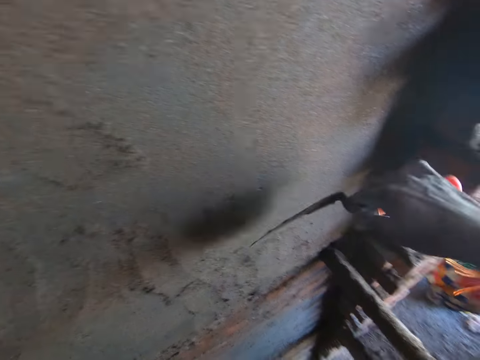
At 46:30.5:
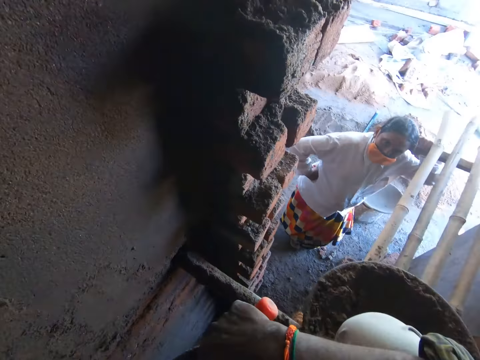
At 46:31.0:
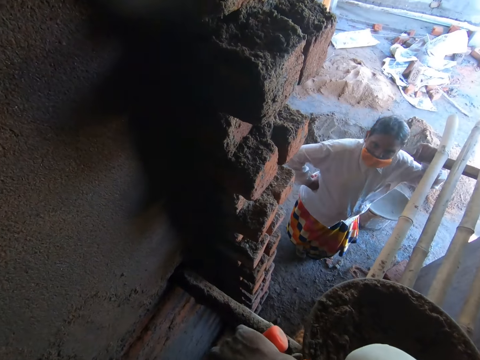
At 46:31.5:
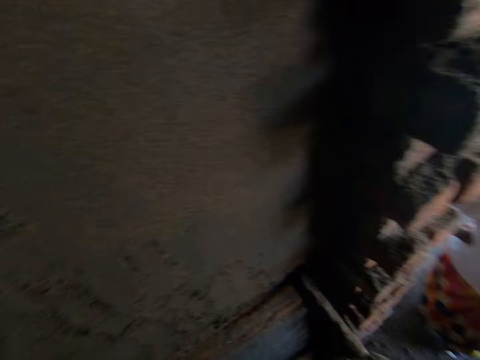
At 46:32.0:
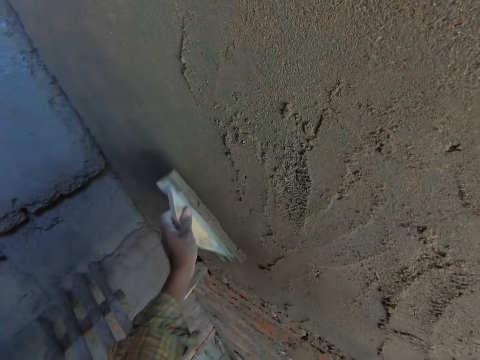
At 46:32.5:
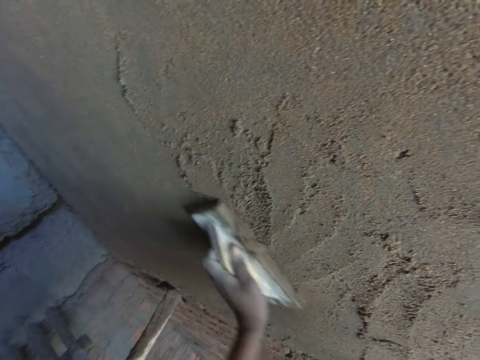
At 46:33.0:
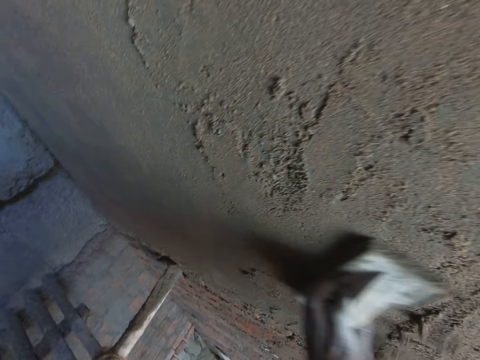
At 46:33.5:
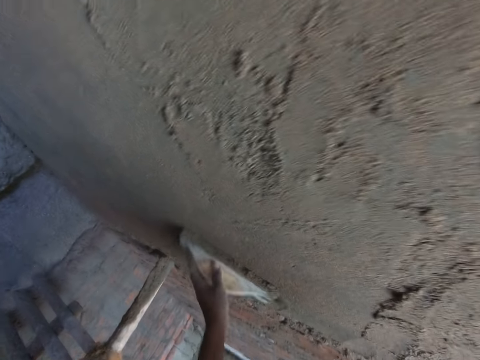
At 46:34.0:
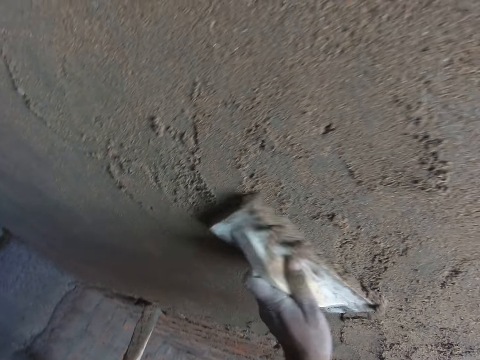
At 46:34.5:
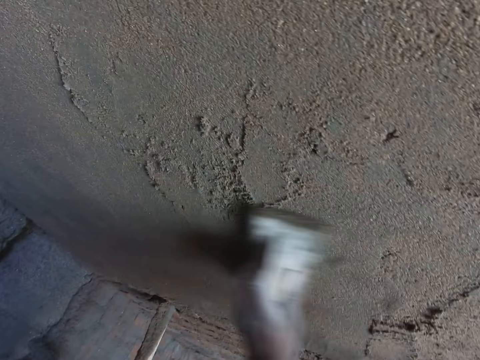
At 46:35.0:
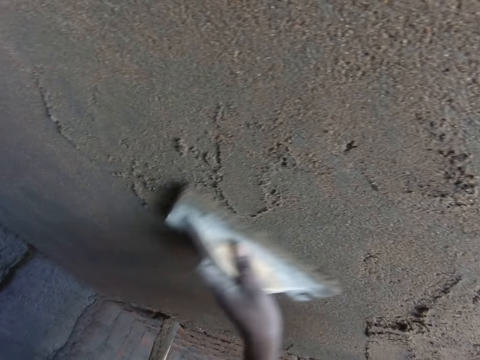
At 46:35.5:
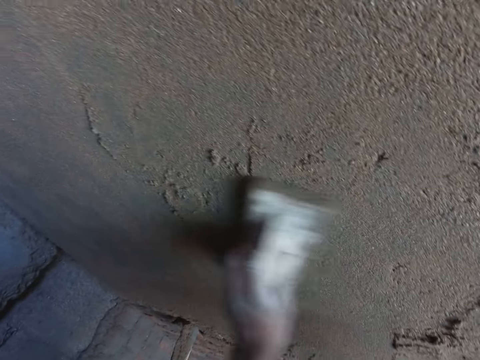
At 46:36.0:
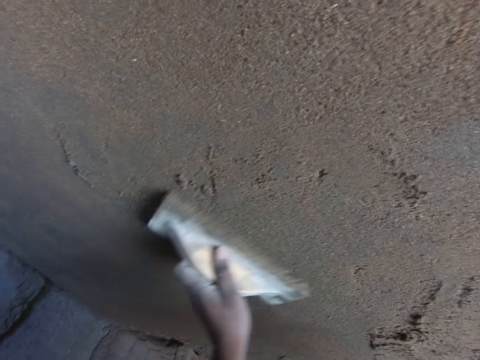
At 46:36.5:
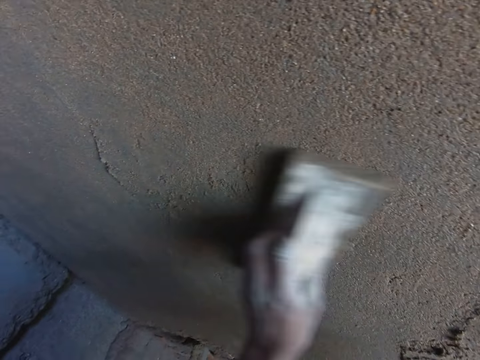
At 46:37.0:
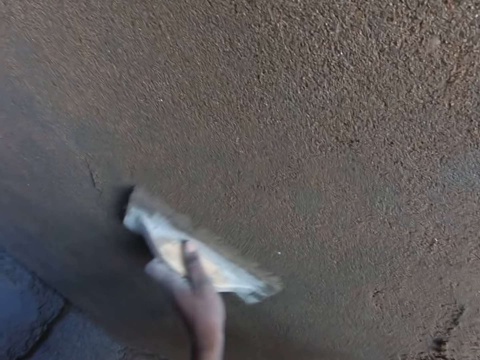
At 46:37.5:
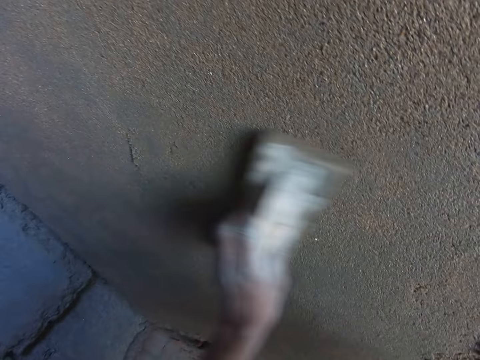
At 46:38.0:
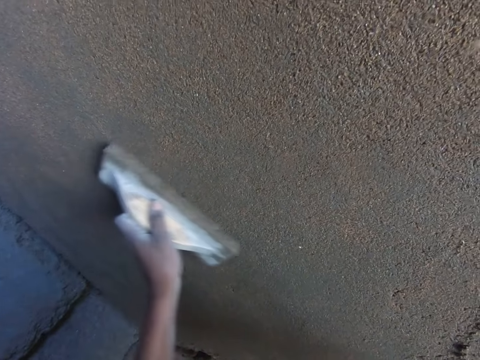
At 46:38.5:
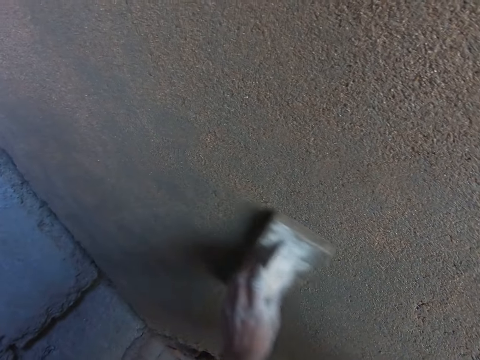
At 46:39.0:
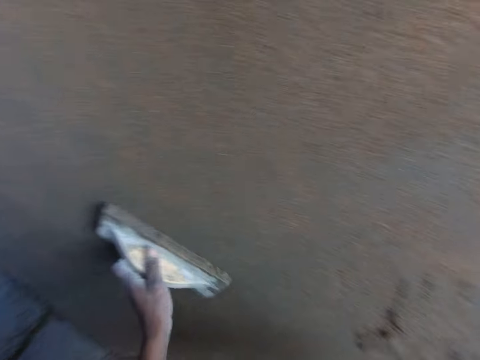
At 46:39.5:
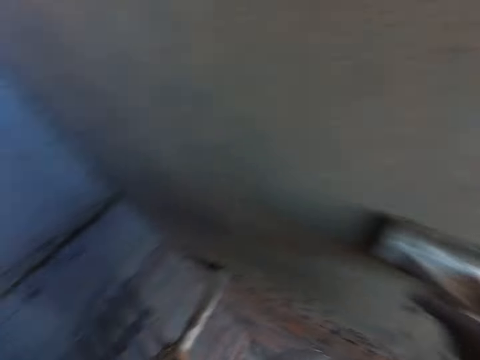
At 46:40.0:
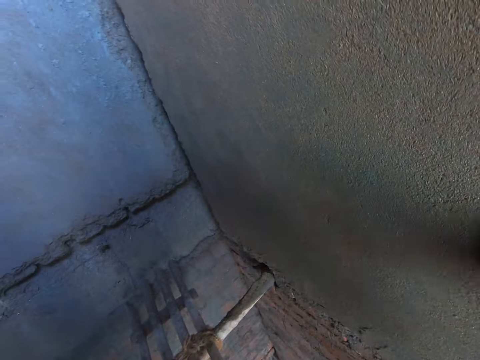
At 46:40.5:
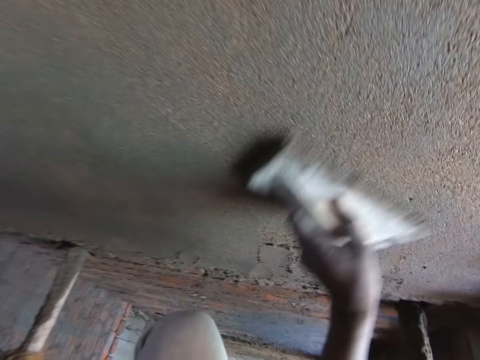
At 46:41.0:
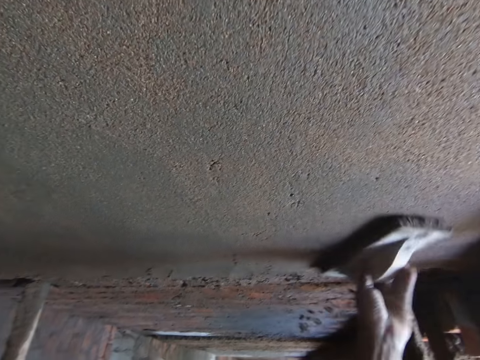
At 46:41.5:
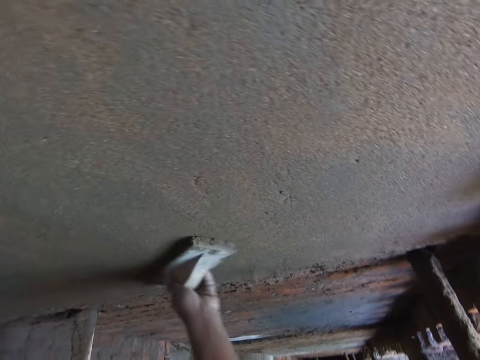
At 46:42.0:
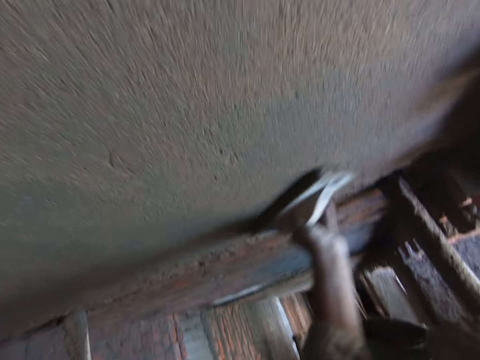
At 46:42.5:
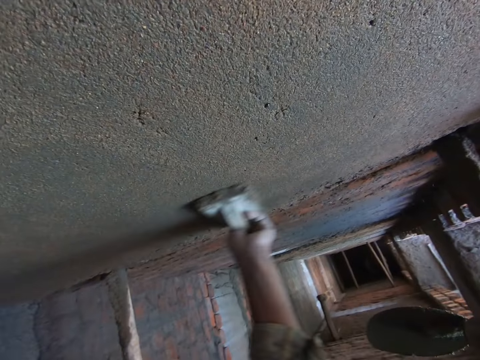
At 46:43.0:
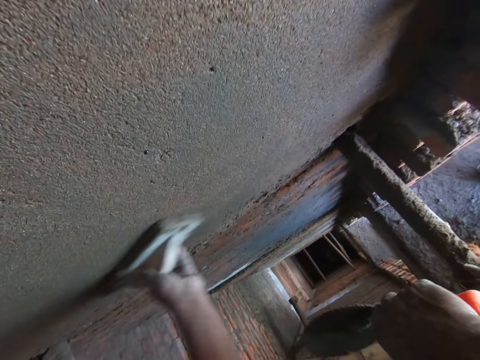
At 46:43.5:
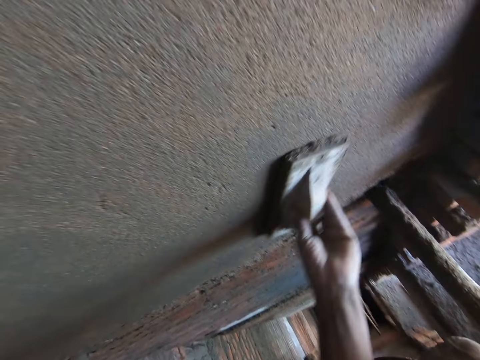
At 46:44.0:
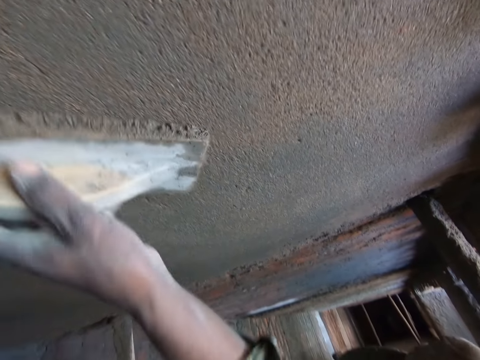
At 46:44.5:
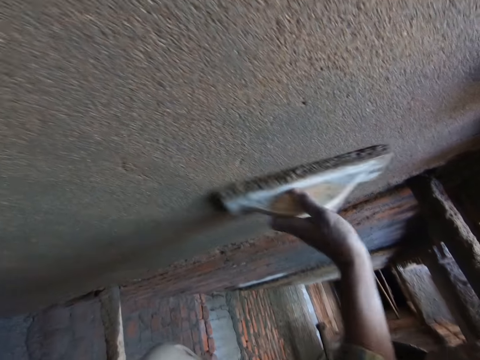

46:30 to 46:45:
The camera wearer talks to a man. He smears concrete mix on the wall with the wooden float in his left hand.

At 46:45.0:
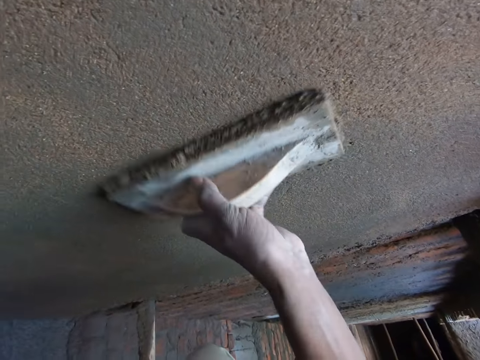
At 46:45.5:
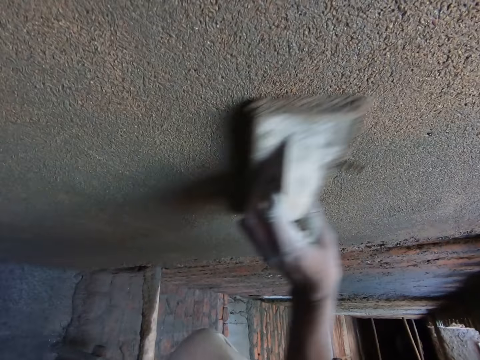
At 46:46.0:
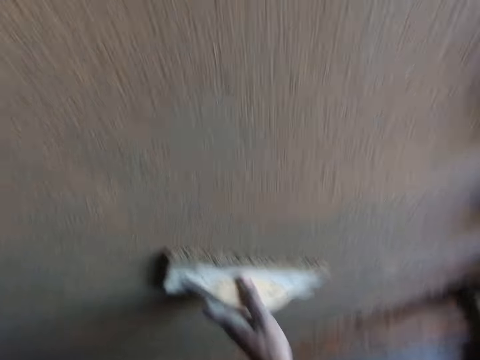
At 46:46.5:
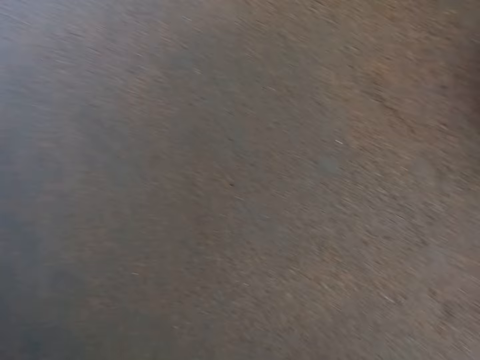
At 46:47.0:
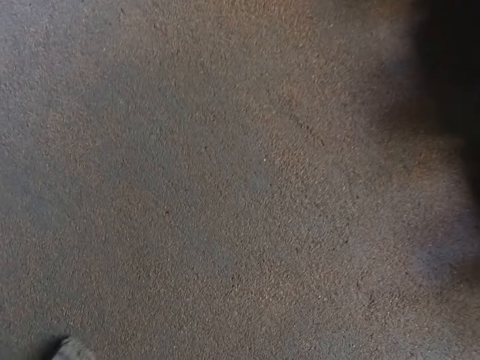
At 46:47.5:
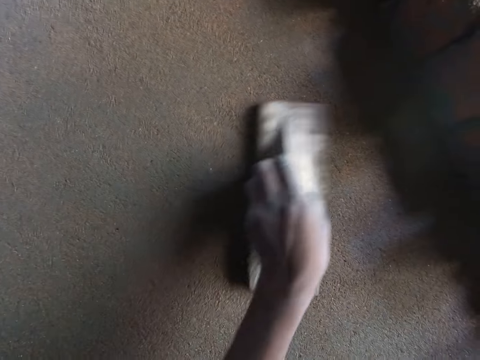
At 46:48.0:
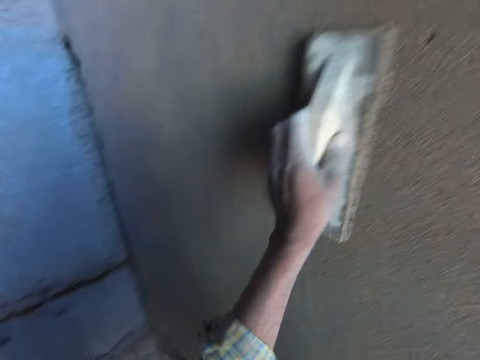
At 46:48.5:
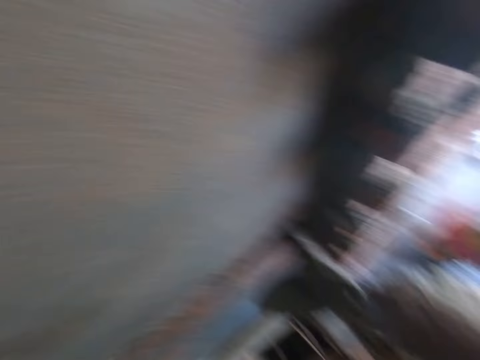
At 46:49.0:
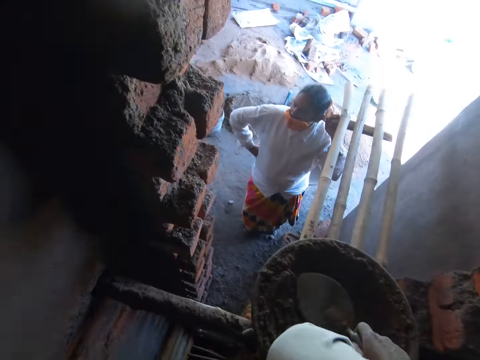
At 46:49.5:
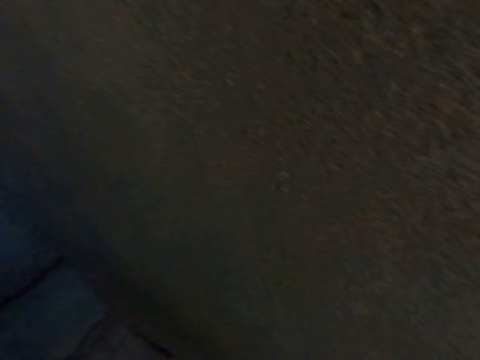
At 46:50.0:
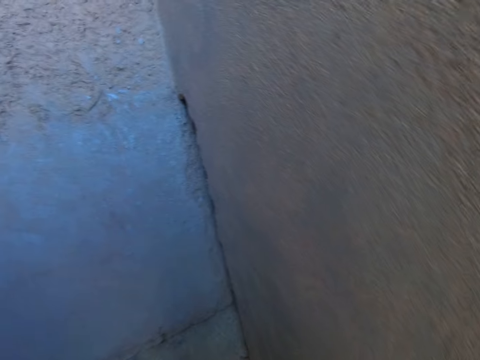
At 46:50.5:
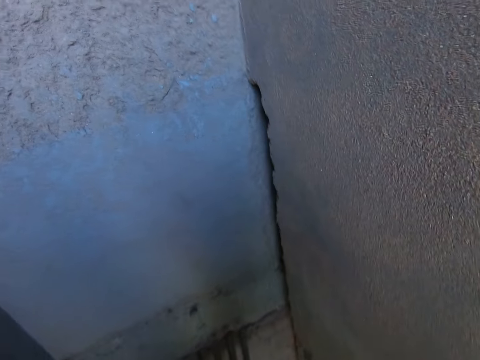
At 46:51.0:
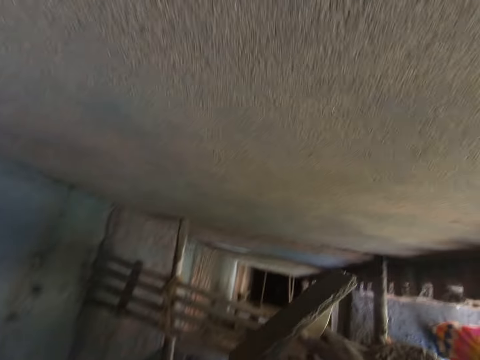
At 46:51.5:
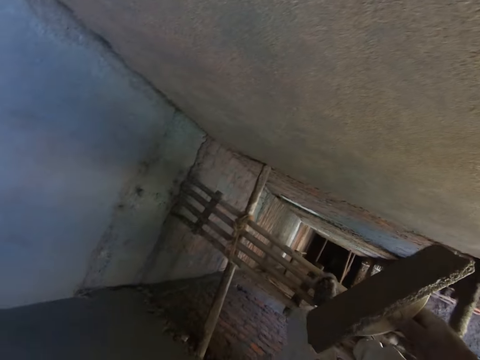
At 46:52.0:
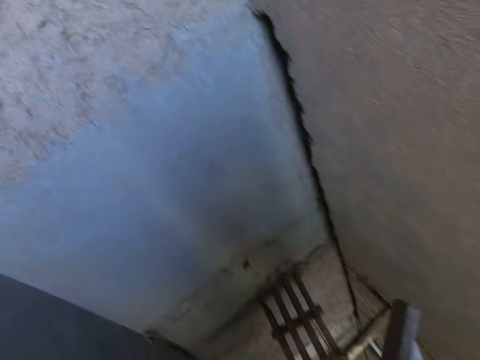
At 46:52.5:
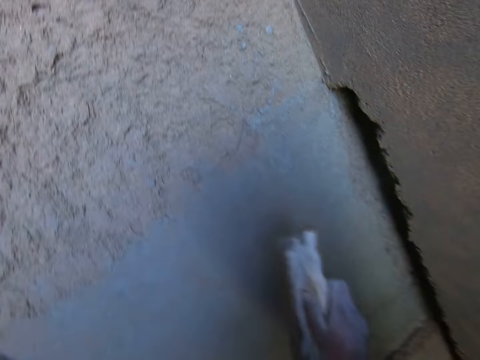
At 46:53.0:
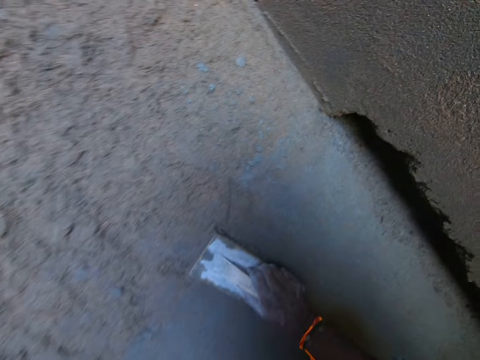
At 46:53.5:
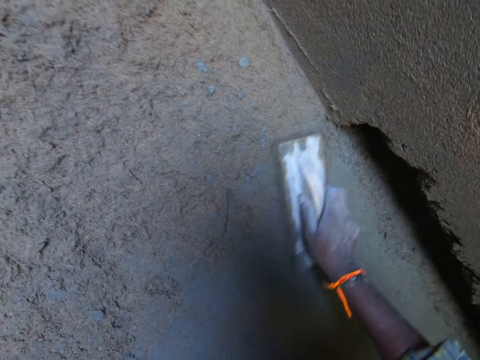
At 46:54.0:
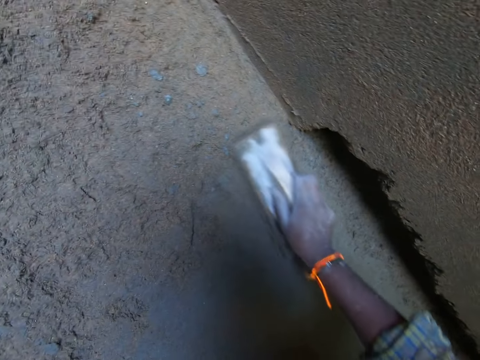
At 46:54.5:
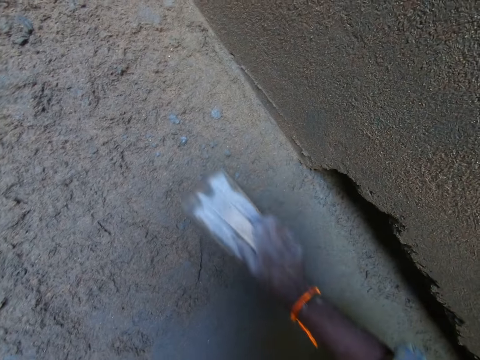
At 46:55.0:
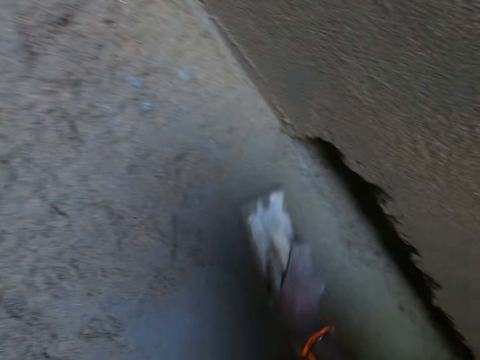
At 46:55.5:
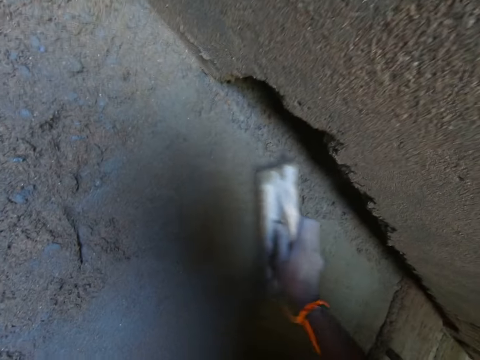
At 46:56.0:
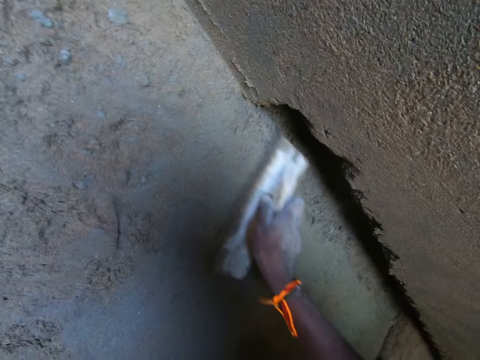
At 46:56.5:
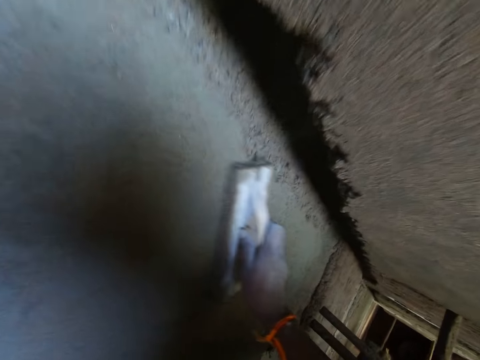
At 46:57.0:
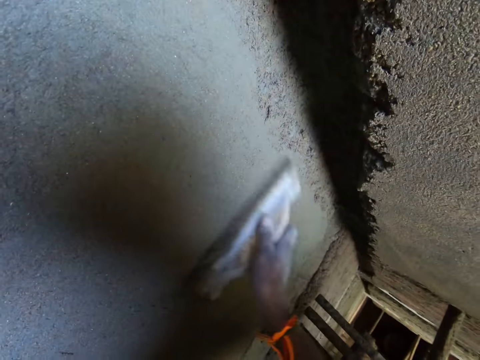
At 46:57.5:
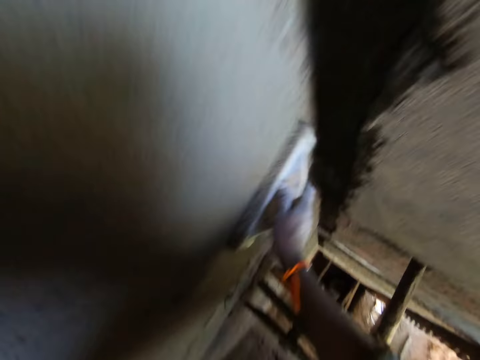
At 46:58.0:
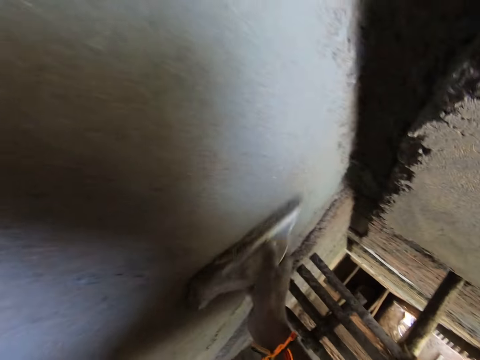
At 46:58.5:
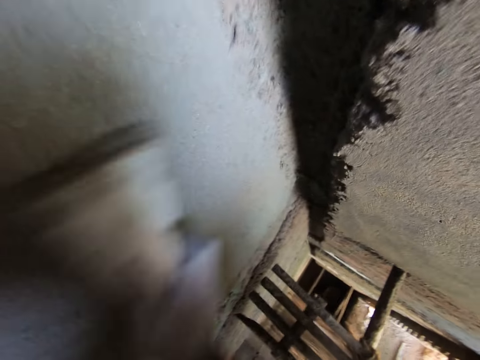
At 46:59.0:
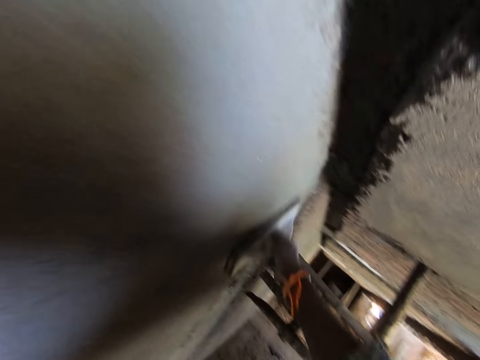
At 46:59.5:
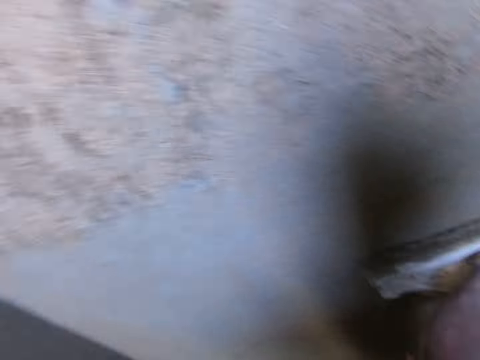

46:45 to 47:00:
The camera wearer drops the trowel in the pan on the wooden ladder with his right hand. He smears concrete mix on the wall with the wooden float in his right hand.
